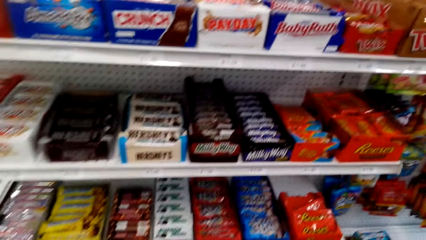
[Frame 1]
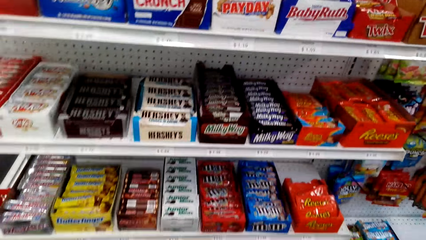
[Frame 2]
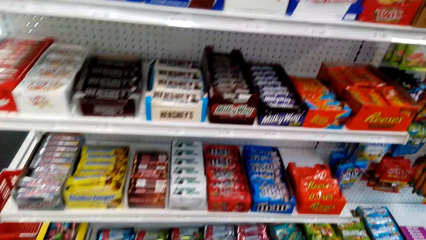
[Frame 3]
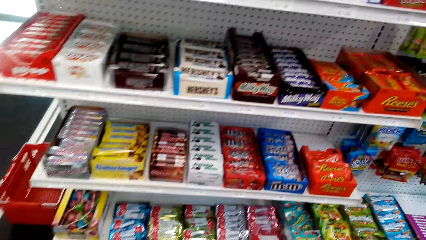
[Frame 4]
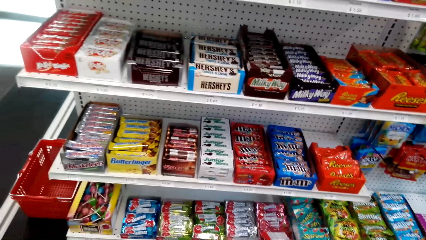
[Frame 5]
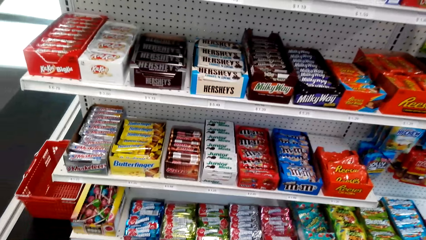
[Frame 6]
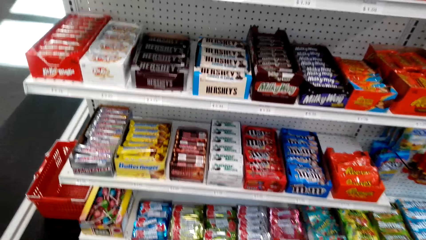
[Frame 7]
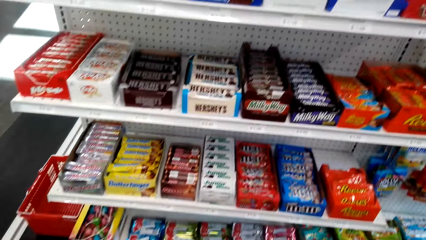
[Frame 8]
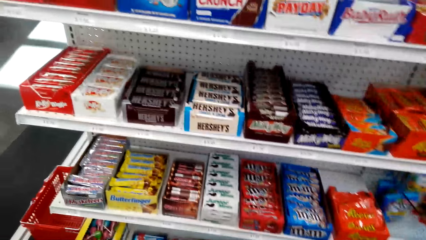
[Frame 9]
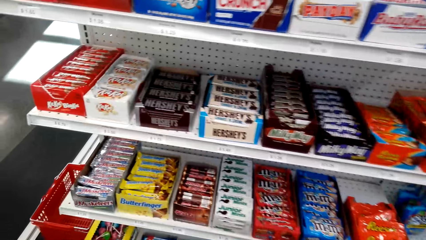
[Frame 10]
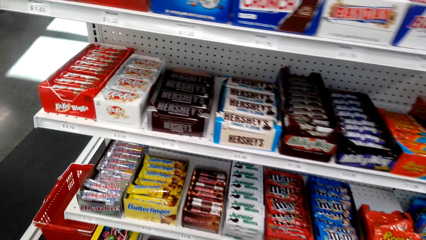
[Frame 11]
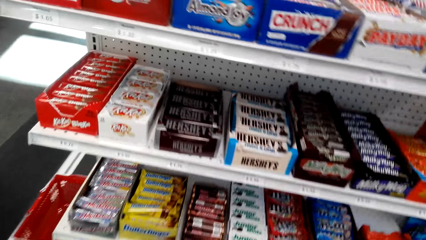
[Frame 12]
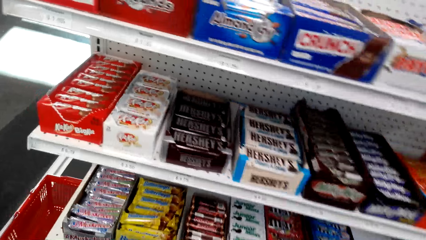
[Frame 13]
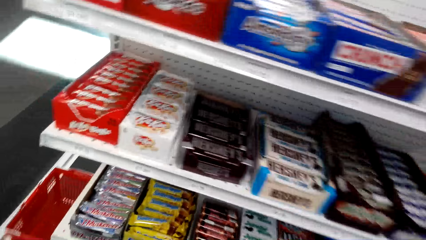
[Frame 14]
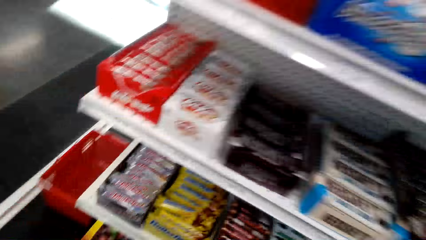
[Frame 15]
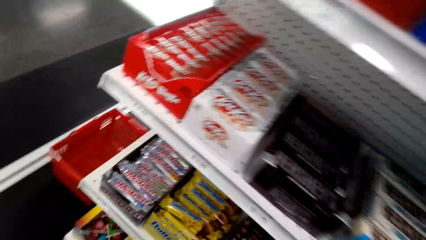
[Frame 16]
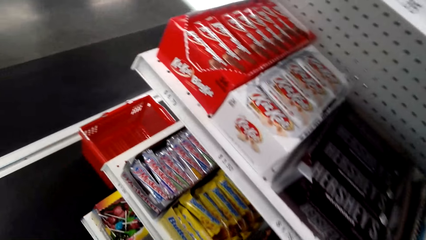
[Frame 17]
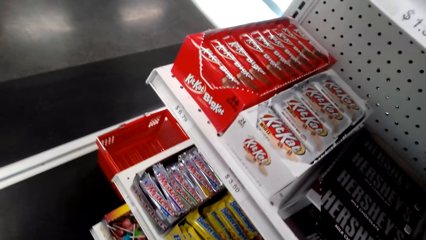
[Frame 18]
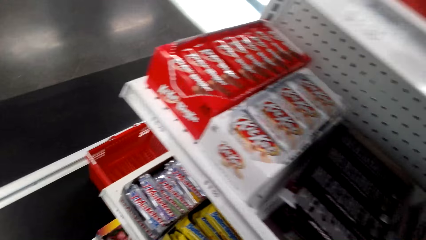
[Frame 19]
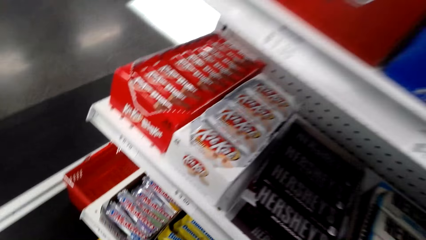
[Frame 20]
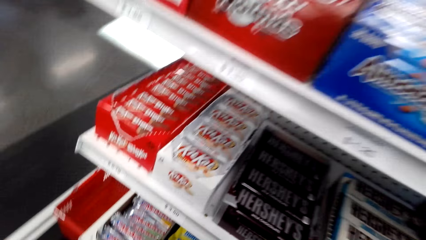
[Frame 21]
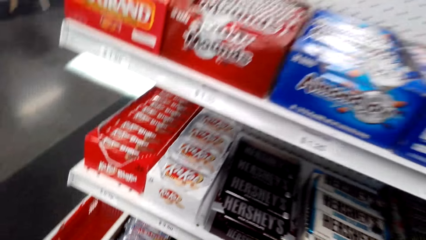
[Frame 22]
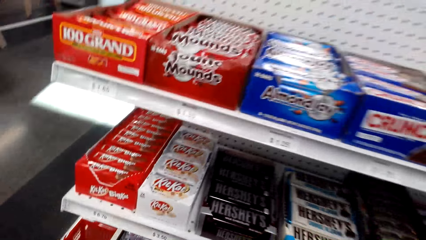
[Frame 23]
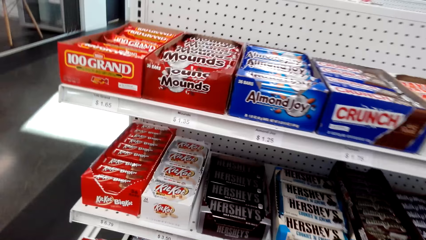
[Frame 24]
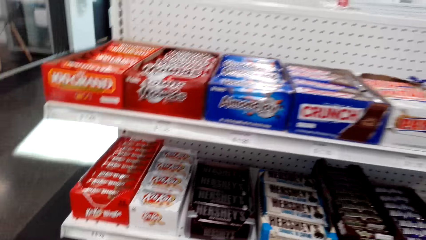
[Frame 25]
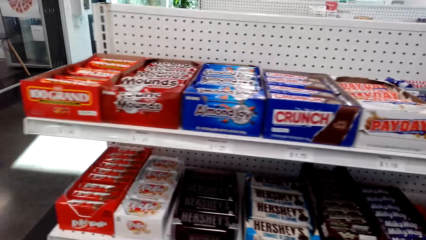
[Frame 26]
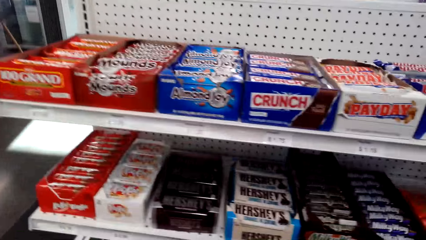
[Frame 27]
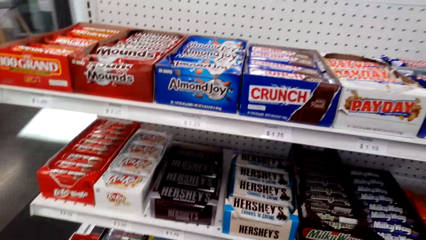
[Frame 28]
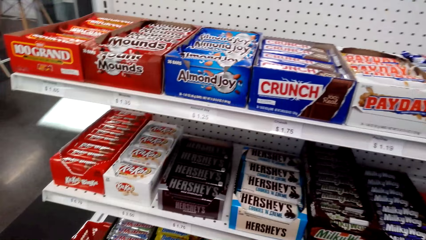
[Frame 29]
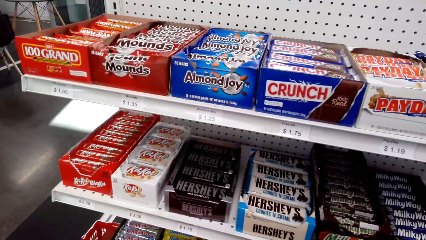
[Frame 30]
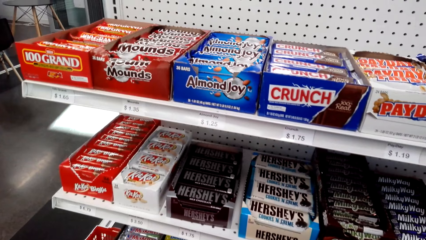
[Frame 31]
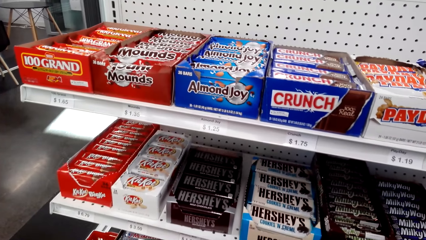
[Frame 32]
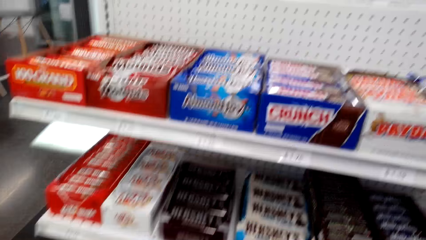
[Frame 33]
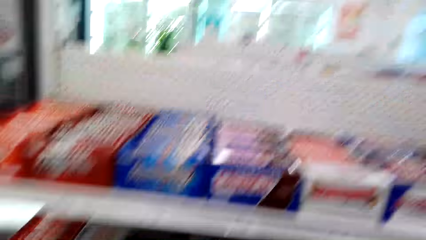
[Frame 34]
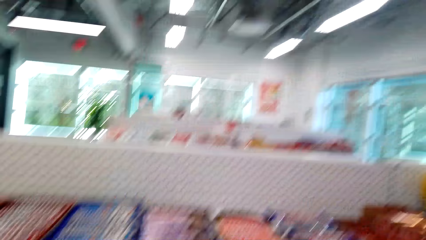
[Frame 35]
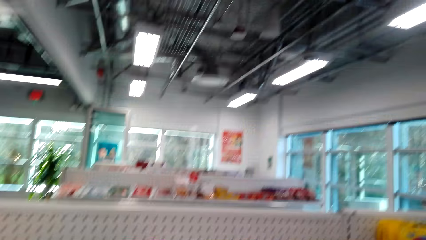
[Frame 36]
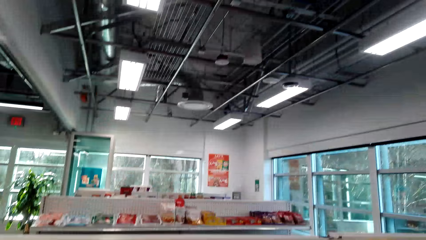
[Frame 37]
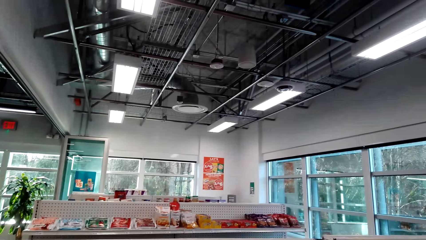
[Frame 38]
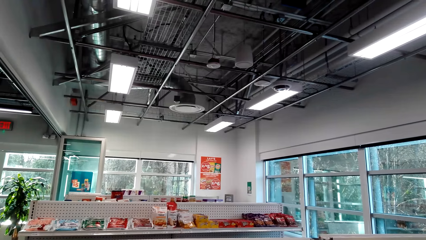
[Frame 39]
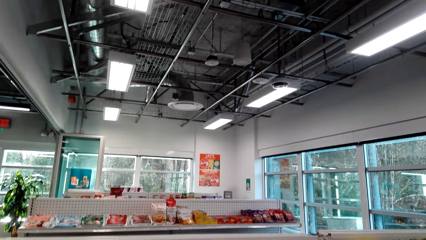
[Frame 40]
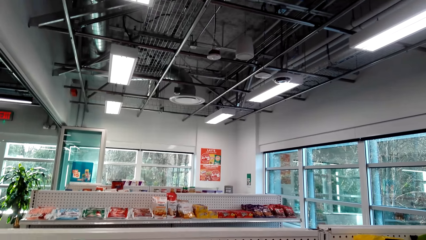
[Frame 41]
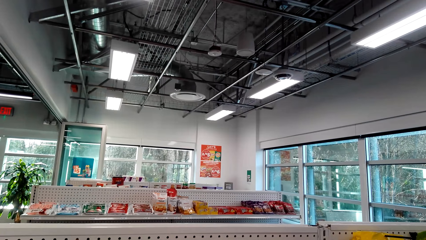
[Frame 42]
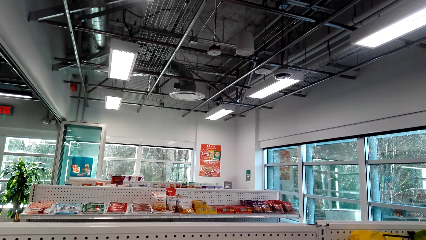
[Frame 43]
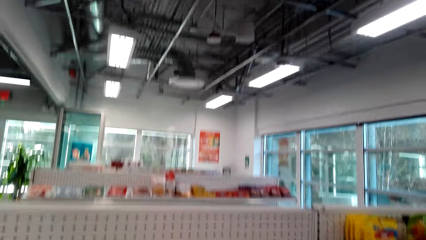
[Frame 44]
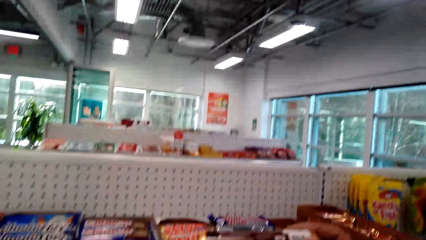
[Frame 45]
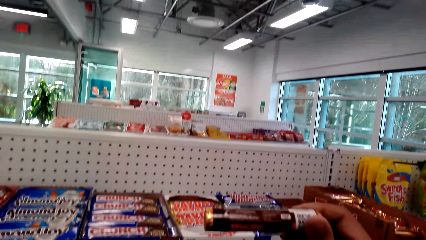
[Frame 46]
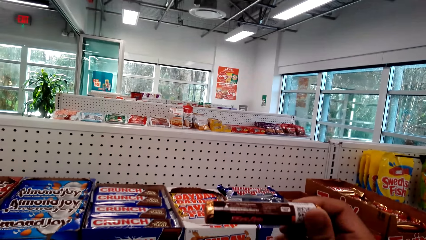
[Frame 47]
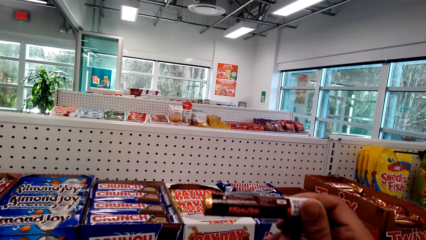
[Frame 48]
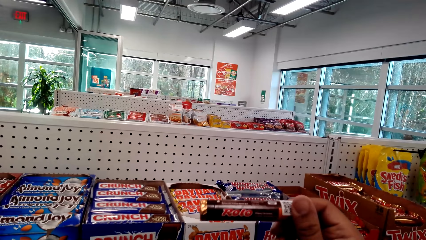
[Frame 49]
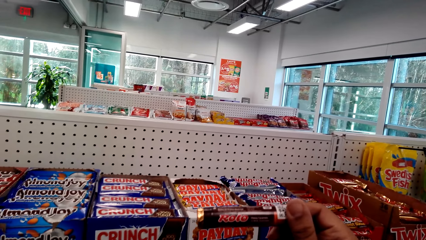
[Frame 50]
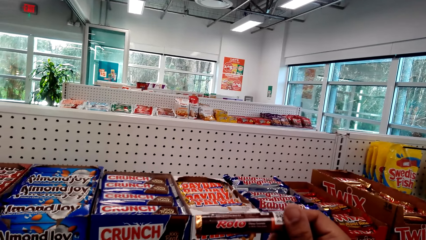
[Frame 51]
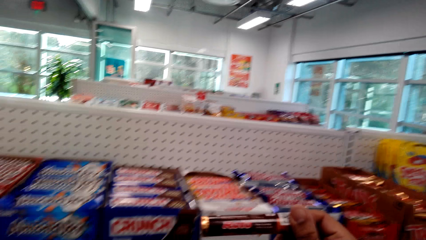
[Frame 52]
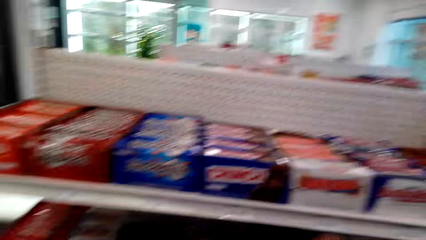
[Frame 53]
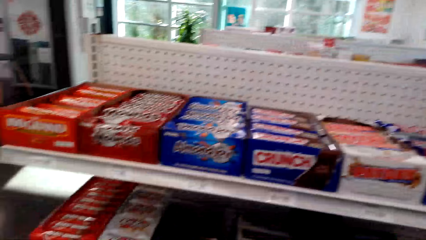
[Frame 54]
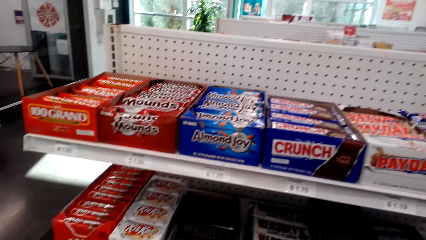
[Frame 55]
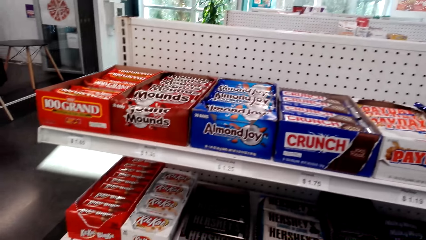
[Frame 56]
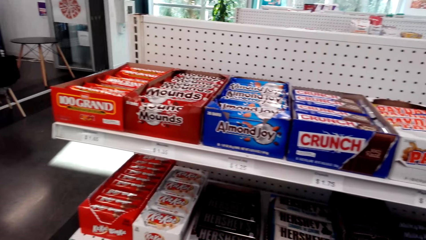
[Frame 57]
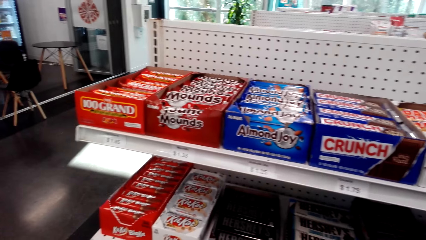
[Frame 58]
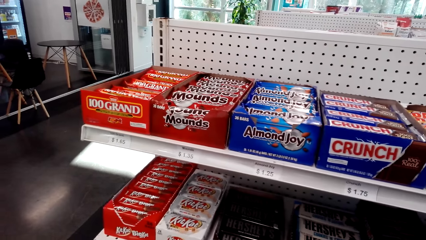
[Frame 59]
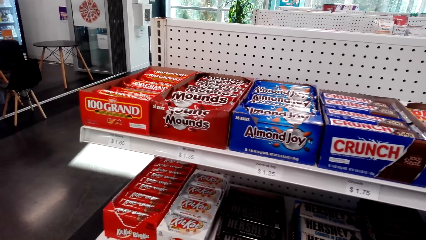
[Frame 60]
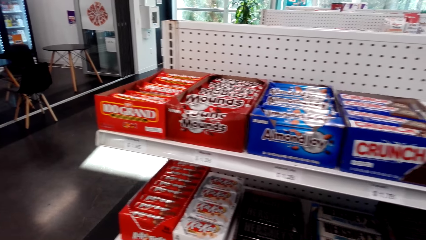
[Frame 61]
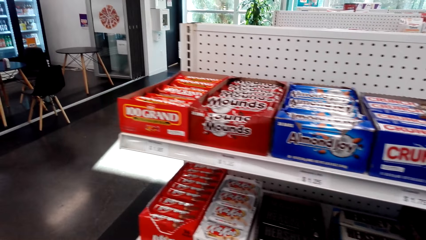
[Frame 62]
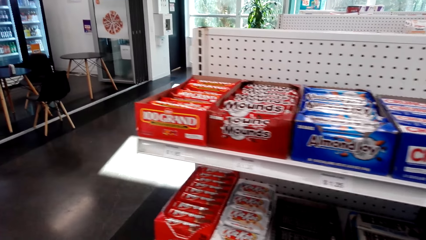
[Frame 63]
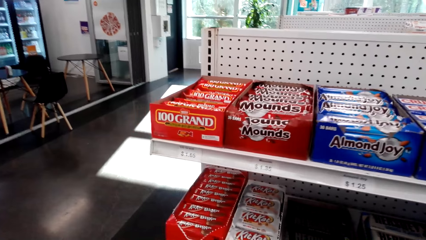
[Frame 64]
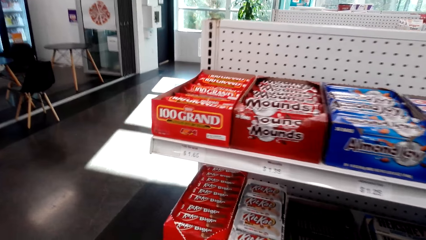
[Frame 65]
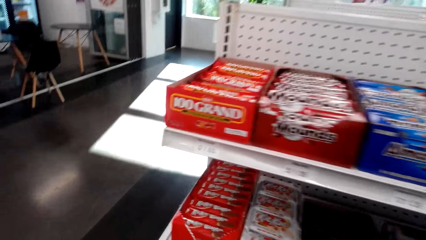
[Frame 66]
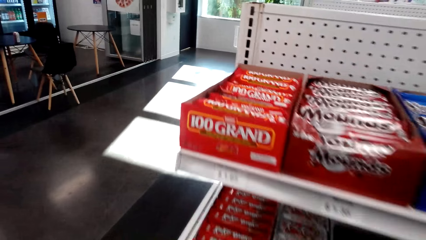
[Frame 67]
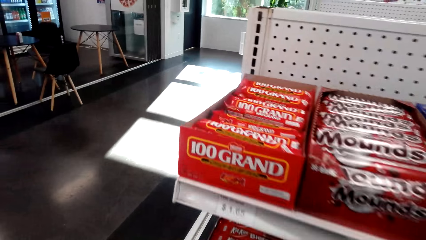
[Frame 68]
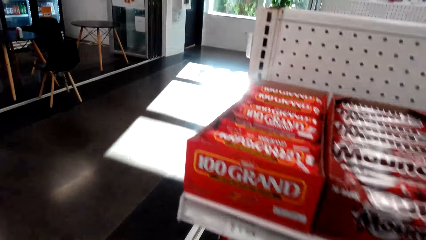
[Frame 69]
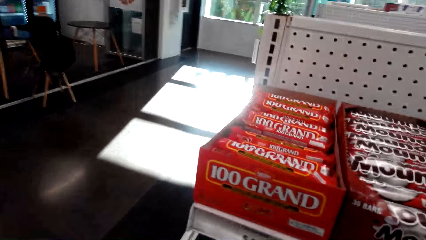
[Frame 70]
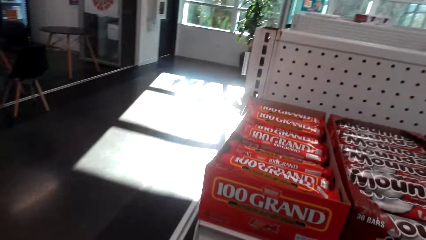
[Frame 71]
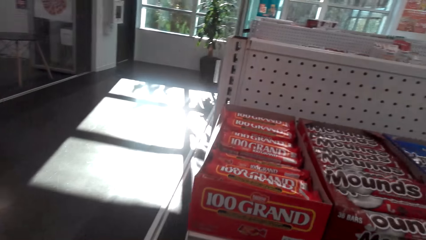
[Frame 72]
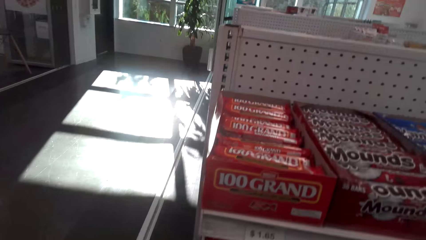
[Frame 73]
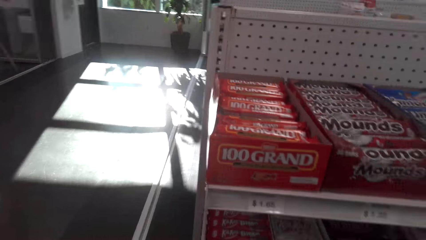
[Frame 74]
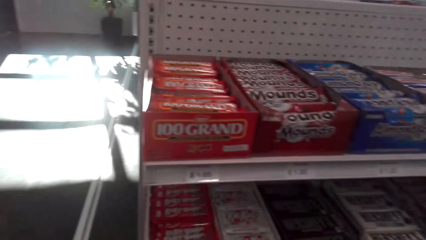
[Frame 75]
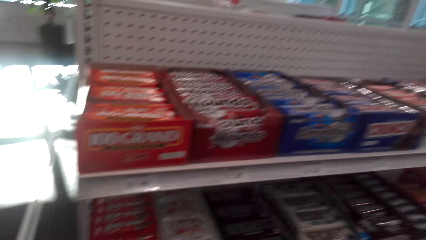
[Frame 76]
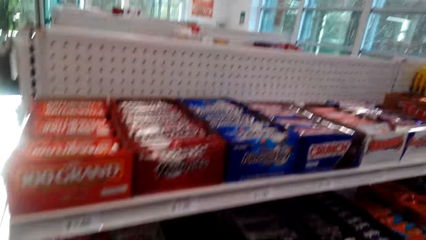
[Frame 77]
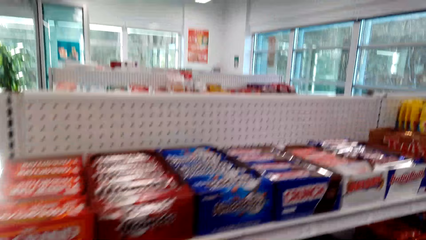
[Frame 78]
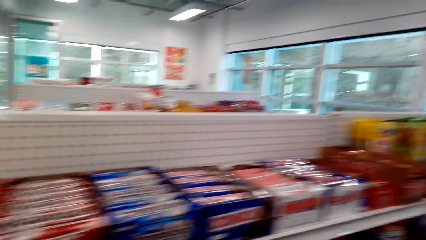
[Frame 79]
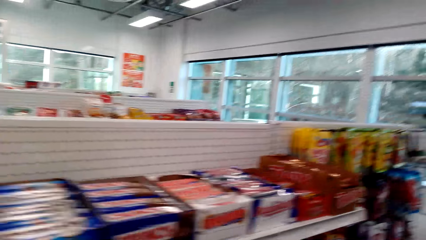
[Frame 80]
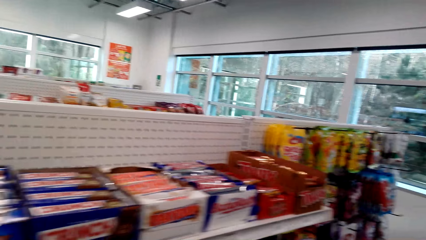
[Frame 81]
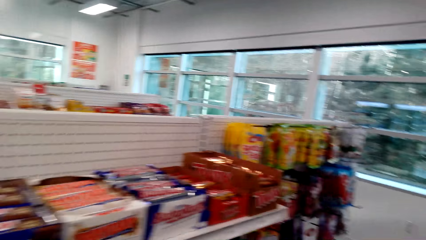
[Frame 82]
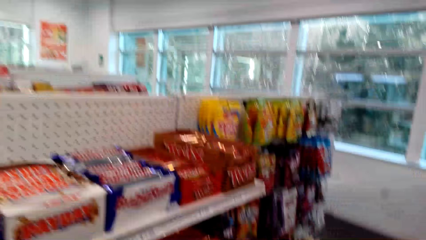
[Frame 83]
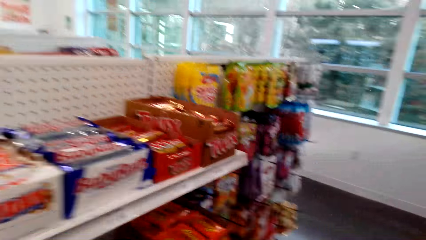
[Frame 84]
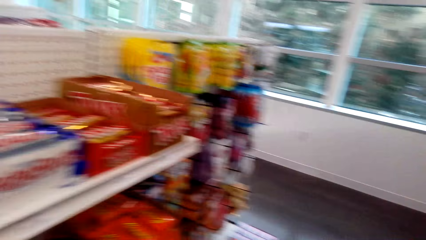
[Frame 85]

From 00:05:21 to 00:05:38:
The camera wearer stands beside the shelf. They look at the snacks. They hold a chocolate. They take a Rolo snack. They return the chocolate.
